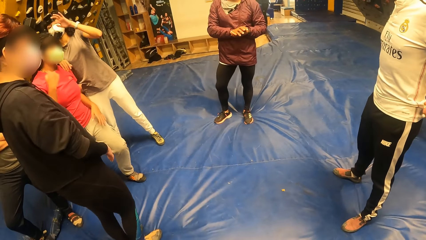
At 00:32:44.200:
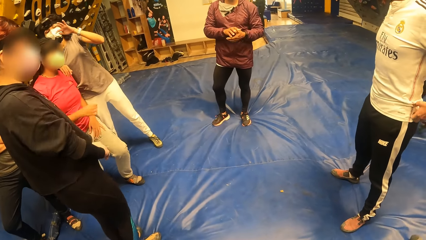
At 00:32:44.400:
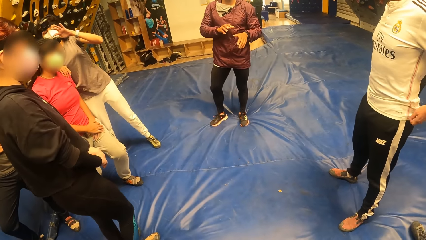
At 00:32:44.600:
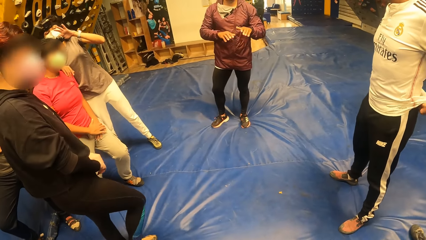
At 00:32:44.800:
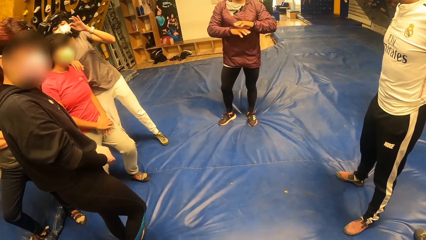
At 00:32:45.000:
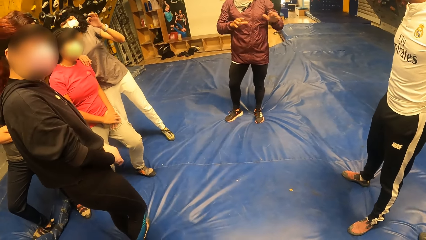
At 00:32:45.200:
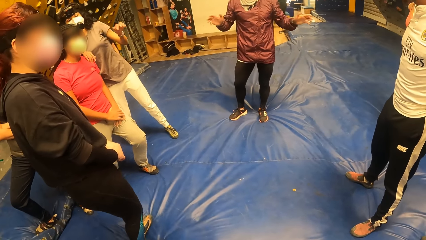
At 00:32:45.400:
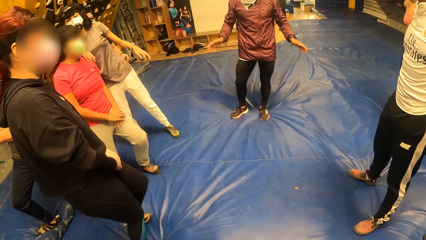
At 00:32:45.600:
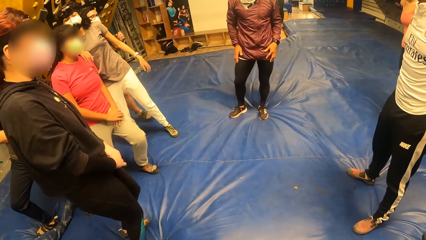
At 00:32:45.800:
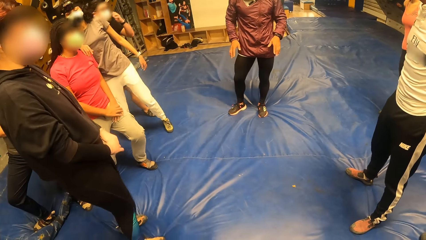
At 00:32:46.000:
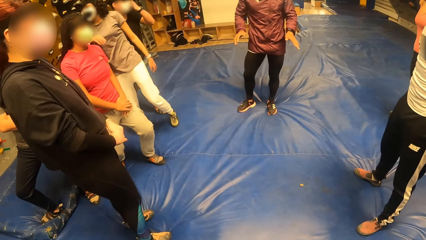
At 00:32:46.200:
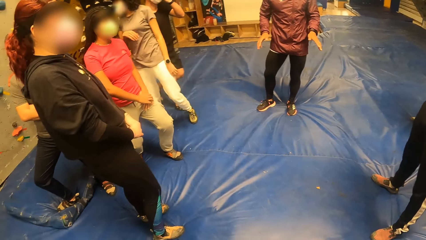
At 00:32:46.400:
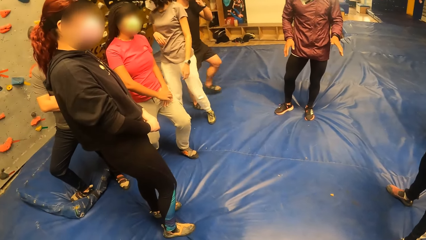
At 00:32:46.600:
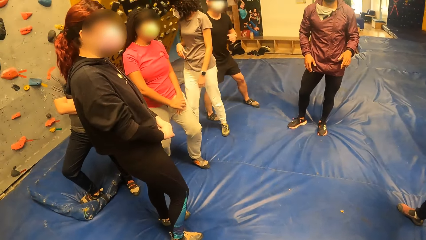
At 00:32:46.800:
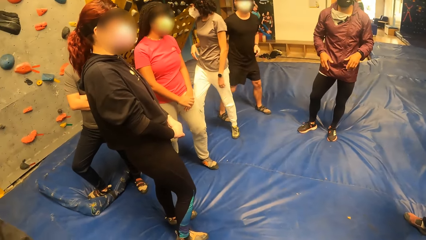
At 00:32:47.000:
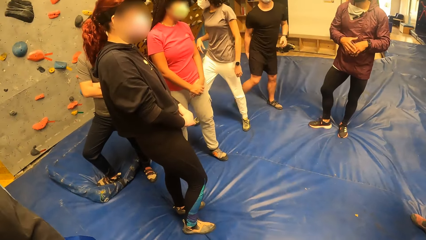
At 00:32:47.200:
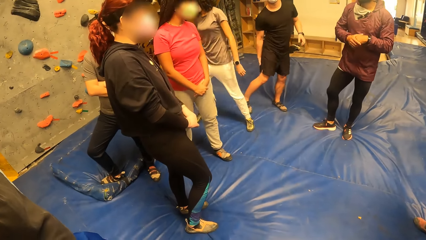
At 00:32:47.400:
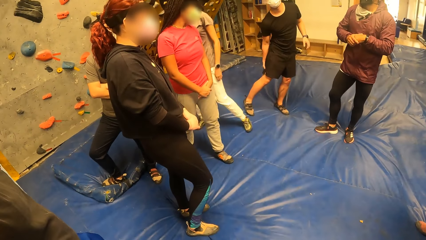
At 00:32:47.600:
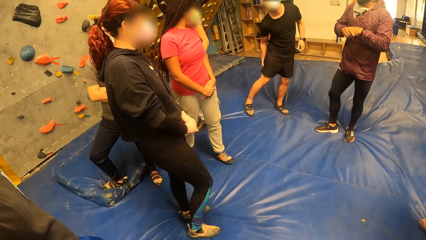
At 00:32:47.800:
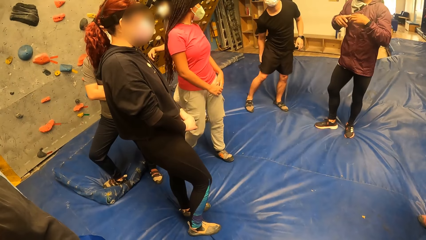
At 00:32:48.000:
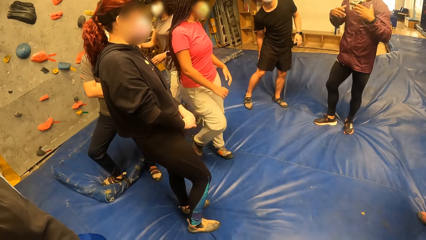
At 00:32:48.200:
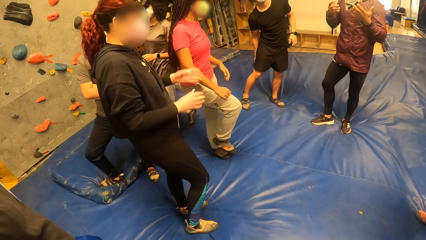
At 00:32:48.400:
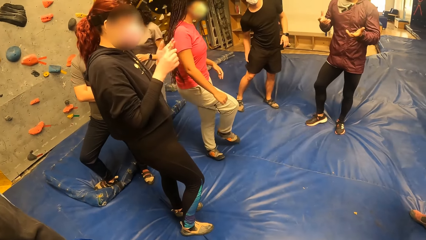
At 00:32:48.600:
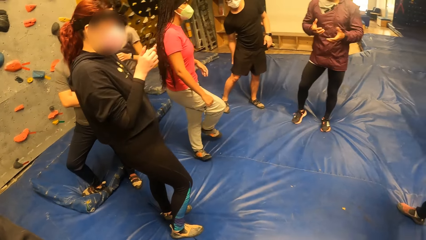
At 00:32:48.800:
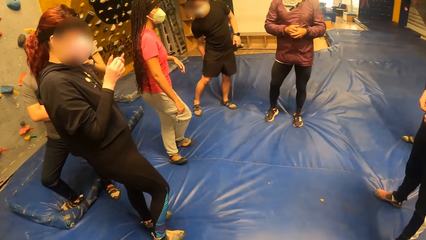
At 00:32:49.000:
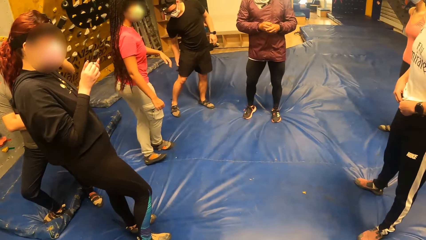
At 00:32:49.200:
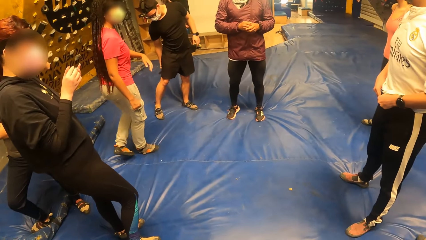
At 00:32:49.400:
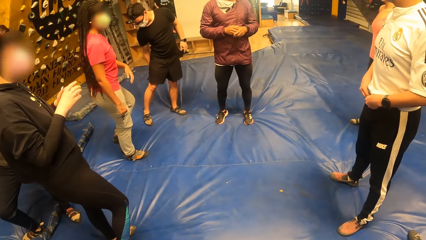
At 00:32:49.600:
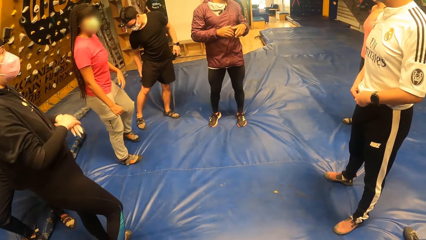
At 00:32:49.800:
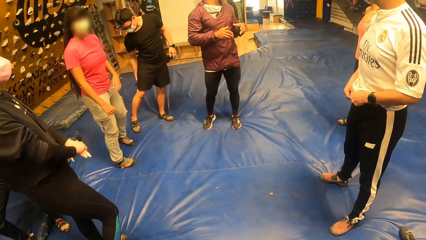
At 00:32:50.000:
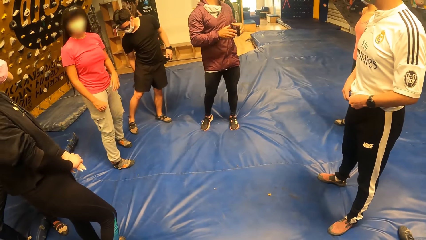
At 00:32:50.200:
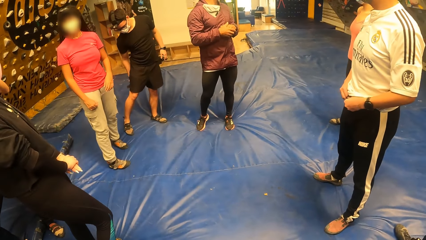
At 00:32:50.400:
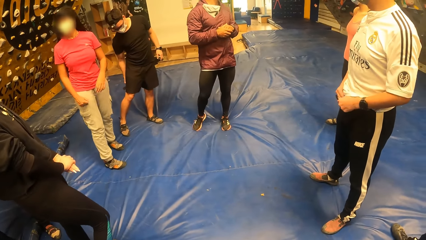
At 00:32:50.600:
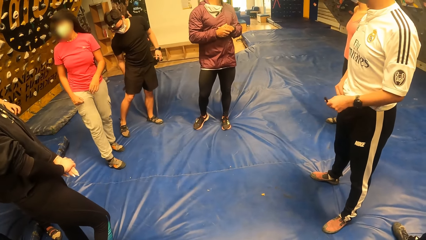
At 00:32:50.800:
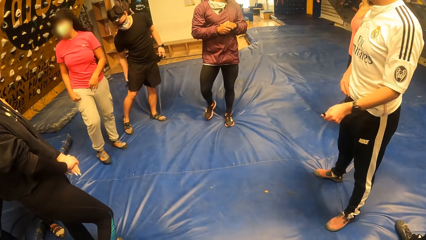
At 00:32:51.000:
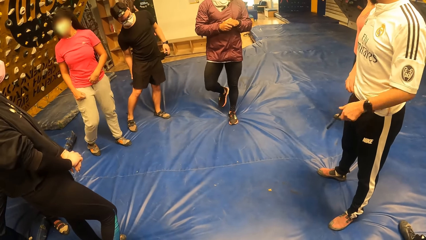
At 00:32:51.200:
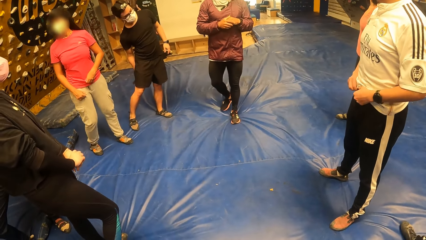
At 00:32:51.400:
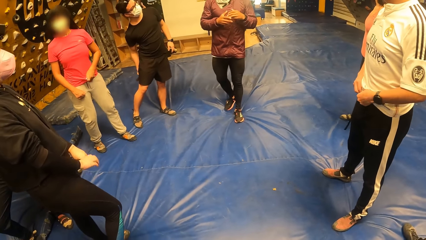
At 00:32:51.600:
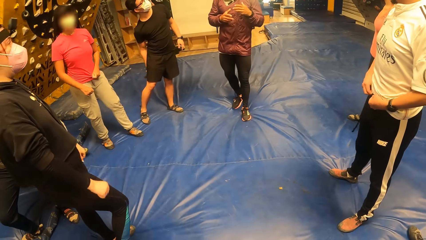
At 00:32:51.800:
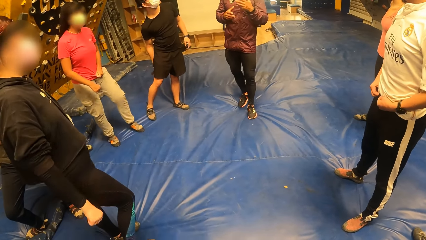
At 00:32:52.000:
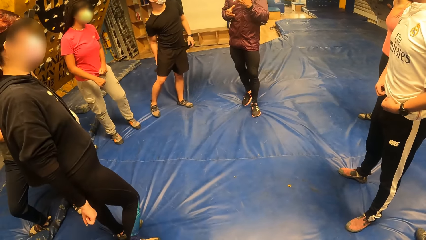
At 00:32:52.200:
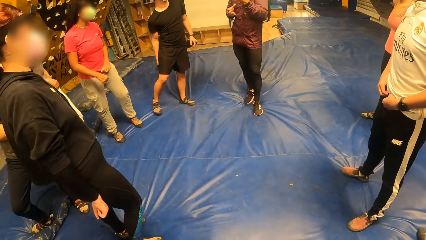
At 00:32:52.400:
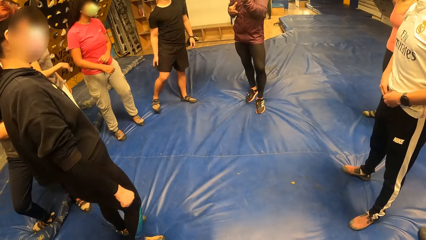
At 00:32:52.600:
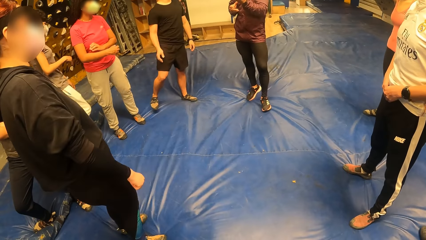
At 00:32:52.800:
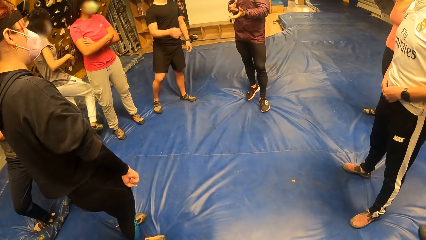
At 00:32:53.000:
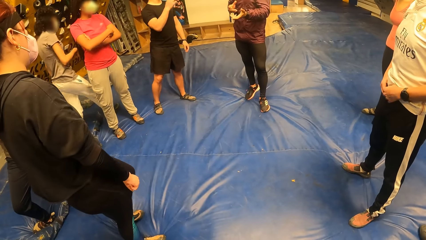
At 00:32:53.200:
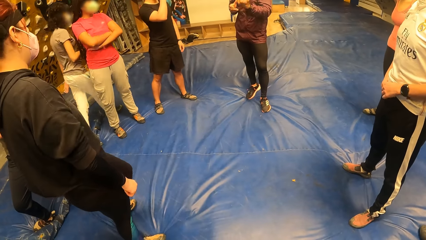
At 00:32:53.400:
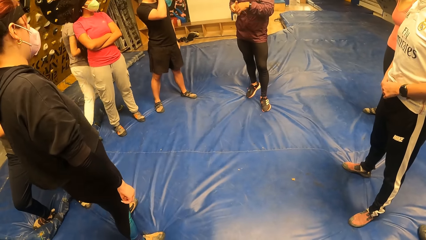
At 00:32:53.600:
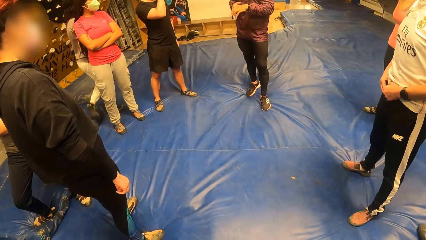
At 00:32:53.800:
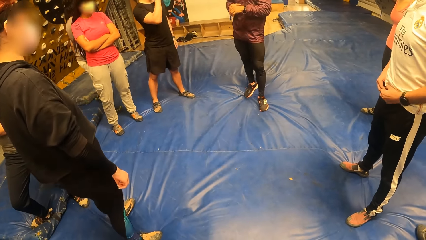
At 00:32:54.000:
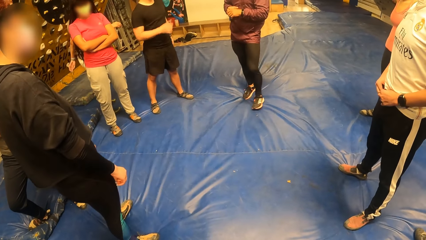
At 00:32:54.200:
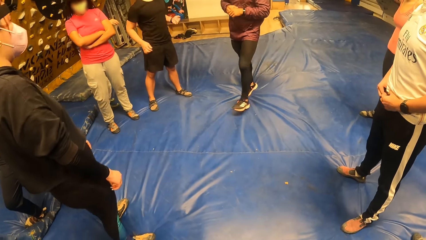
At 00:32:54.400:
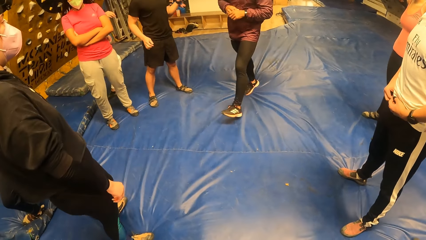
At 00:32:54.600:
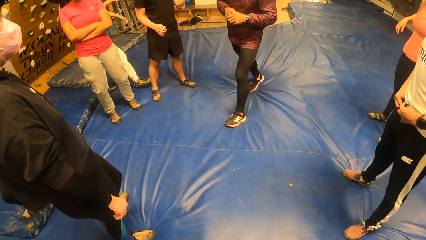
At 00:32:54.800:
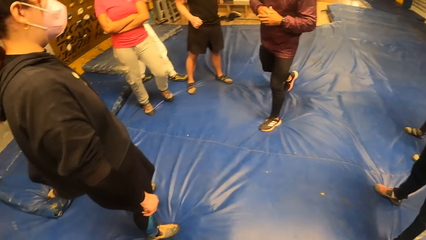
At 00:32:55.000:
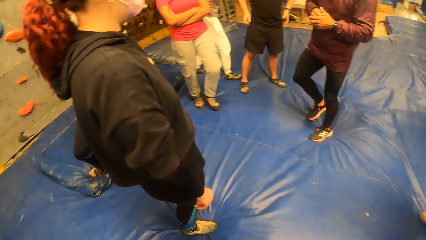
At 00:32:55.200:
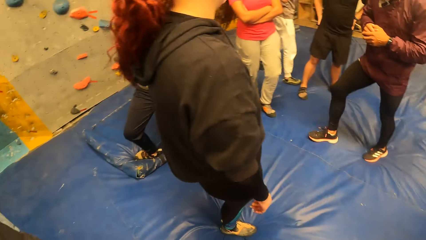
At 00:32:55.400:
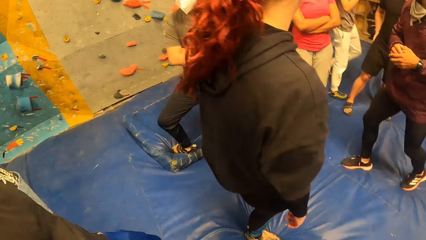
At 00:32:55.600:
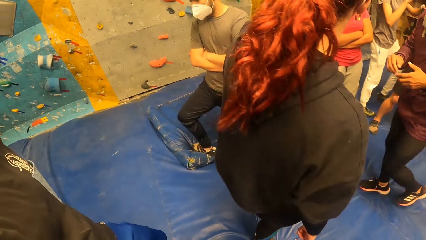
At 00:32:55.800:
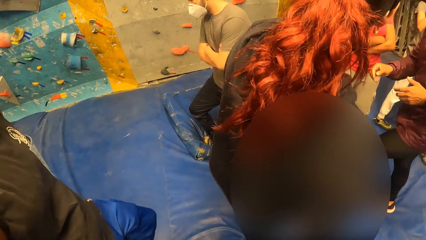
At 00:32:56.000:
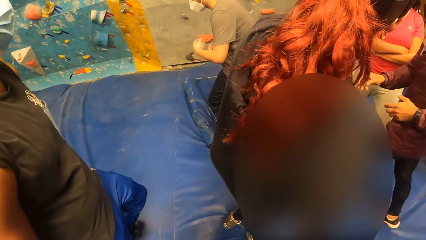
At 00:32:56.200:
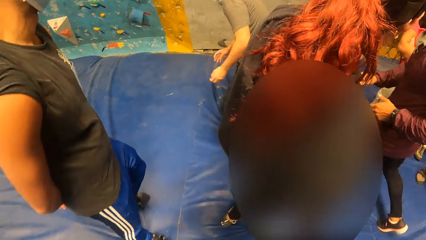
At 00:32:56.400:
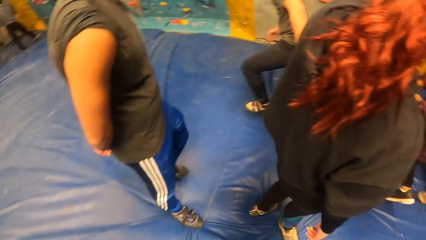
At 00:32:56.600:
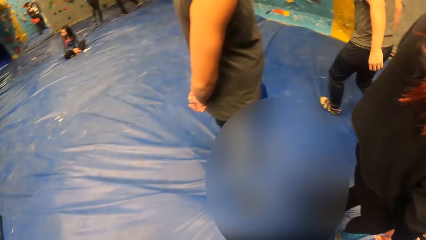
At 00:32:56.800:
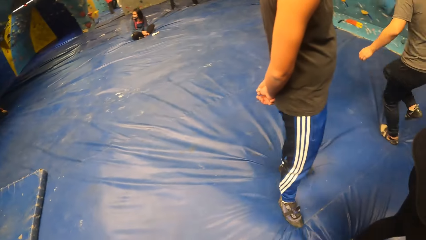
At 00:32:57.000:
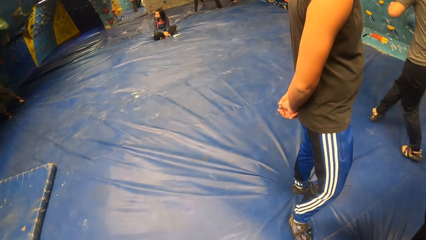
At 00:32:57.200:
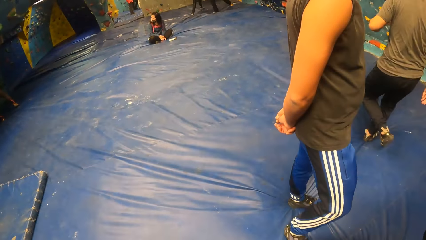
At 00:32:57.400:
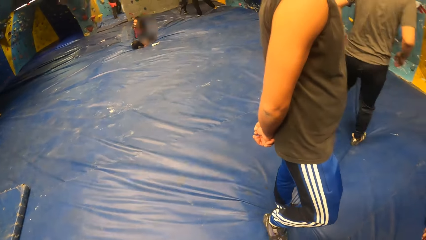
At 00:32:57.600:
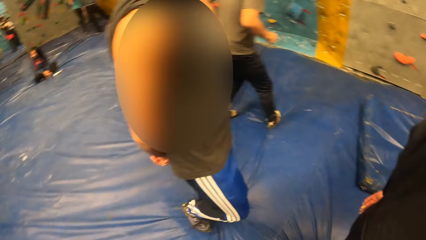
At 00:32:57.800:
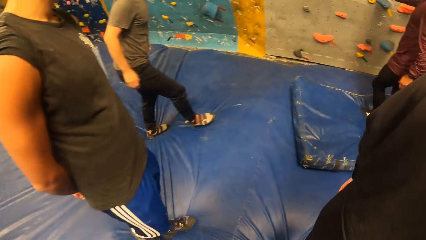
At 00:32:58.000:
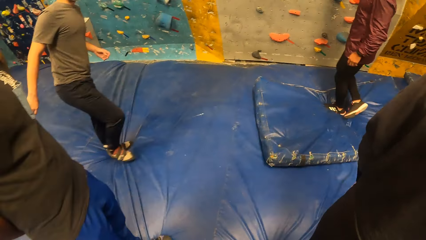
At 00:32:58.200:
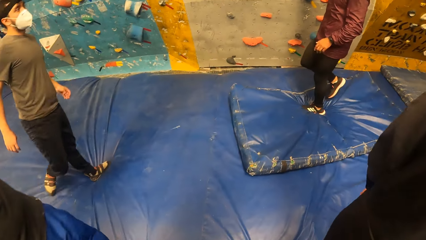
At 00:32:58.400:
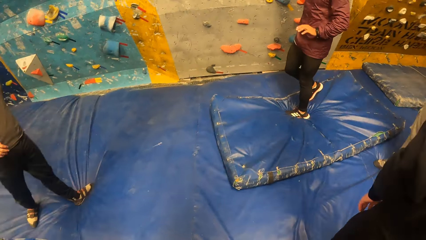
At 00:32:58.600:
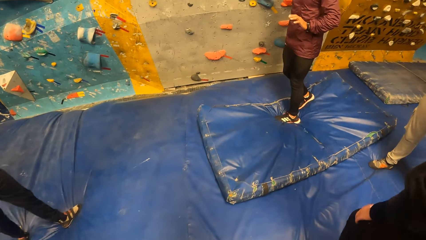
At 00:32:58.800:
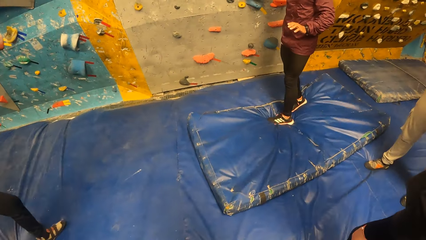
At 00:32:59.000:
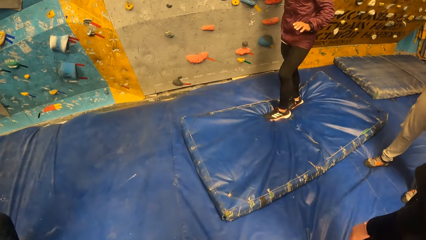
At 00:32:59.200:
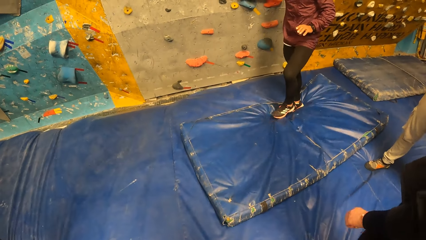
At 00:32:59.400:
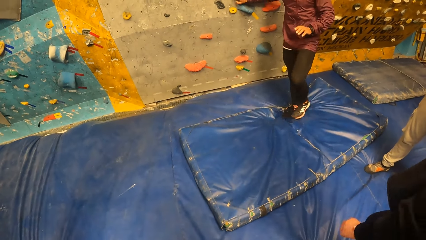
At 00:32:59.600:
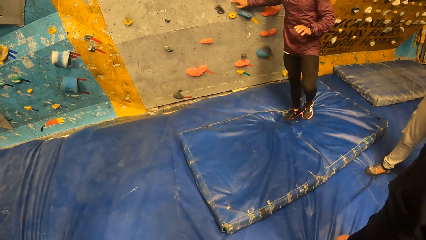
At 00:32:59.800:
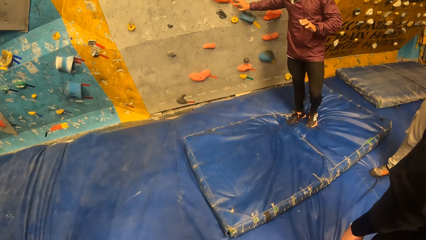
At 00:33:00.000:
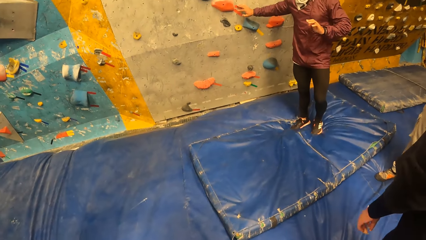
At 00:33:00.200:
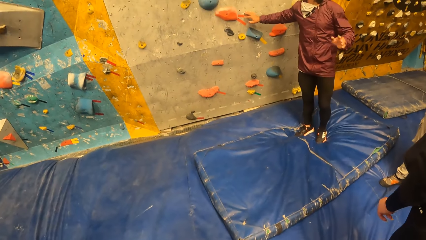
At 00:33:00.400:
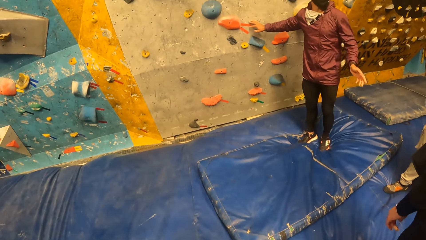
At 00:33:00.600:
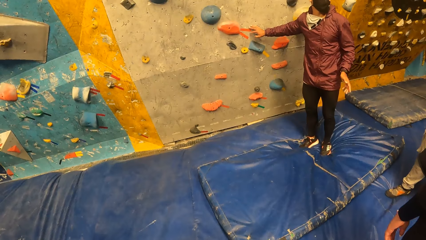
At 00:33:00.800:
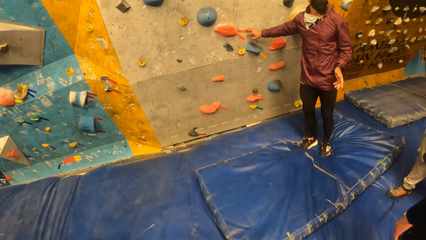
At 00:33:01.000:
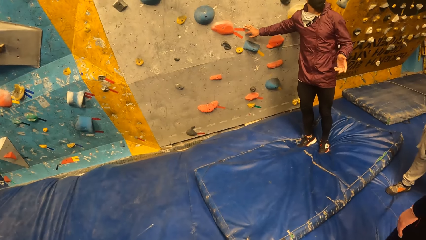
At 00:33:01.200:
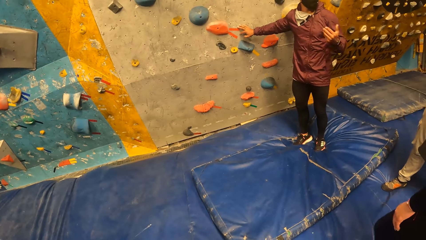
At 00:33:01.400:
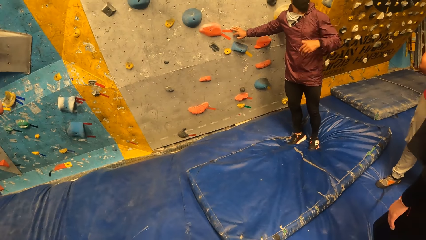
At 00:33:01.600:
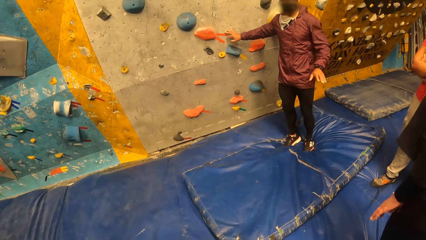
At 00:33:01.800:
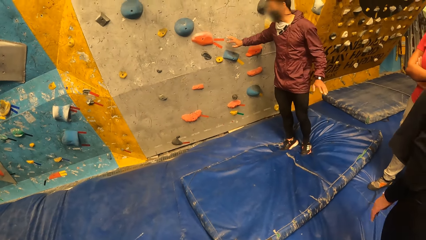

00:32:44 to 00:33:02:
The woman places her right hand on another woman. The first woman touches the other woman's hair with her left hand. A person taps on a camera. Another person sways hands. Another person scratches the leg. Another person adjusts a trouser. The camera wearer looks around. The second person converses with the camera wearer. A man places his right hand on the wall.
